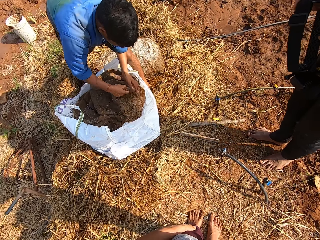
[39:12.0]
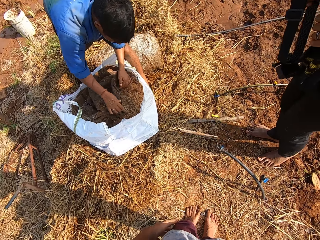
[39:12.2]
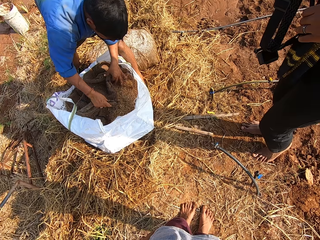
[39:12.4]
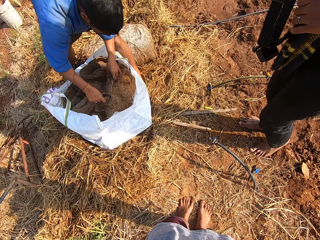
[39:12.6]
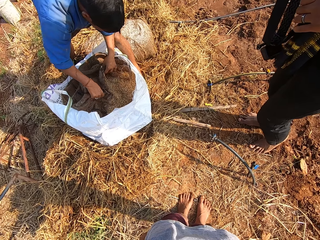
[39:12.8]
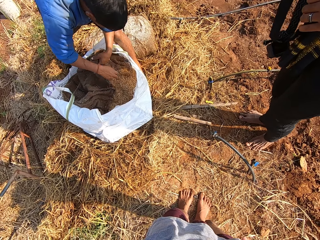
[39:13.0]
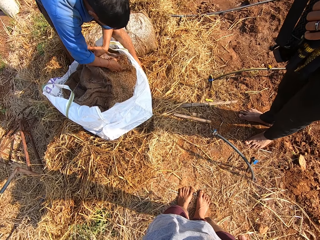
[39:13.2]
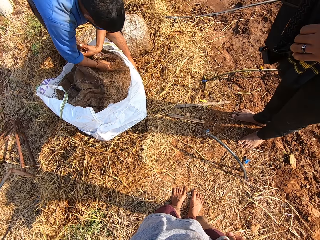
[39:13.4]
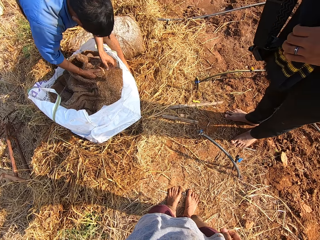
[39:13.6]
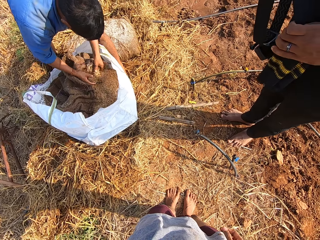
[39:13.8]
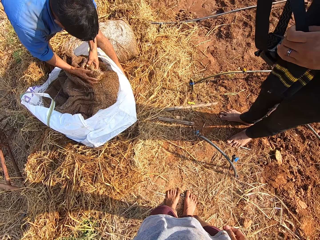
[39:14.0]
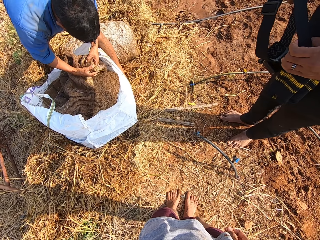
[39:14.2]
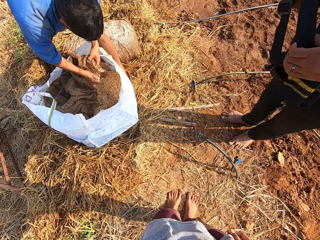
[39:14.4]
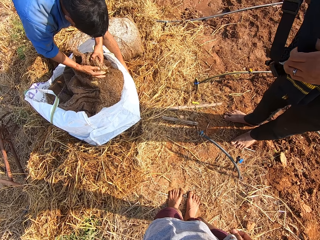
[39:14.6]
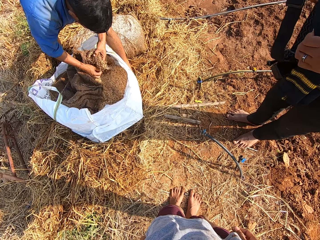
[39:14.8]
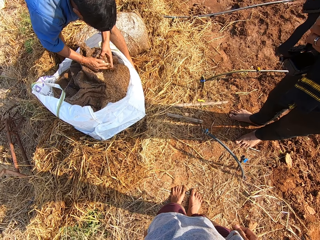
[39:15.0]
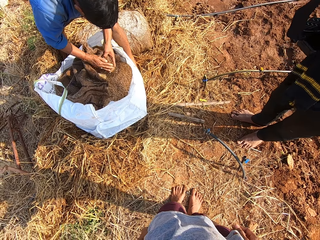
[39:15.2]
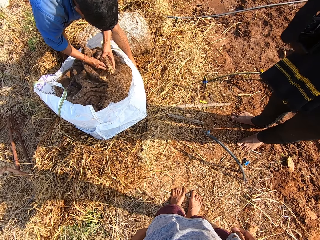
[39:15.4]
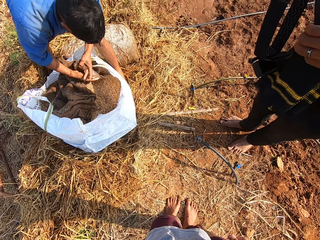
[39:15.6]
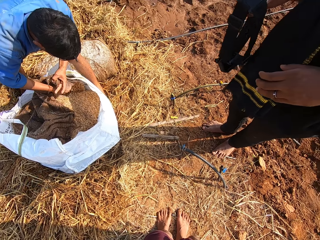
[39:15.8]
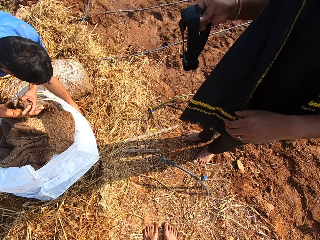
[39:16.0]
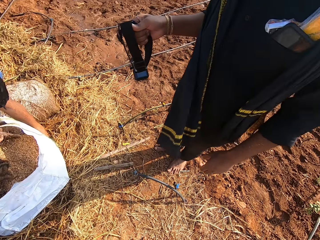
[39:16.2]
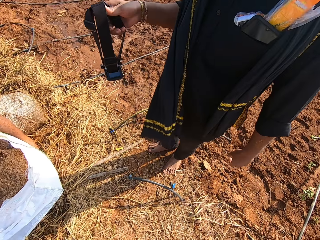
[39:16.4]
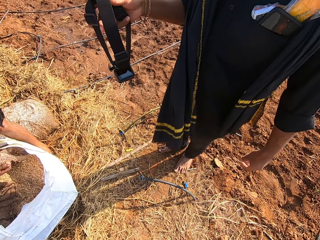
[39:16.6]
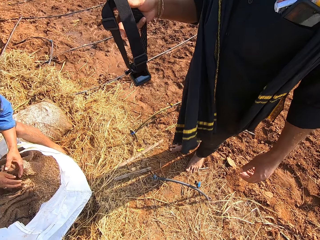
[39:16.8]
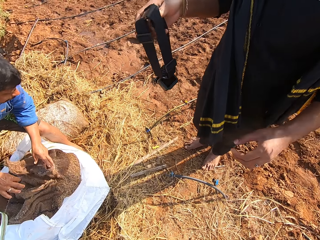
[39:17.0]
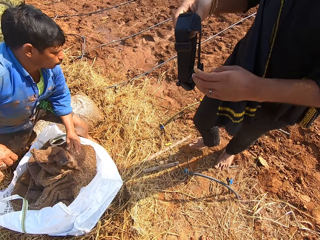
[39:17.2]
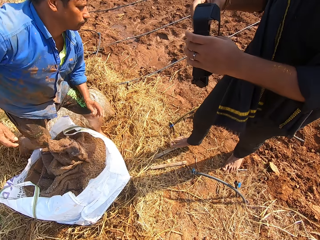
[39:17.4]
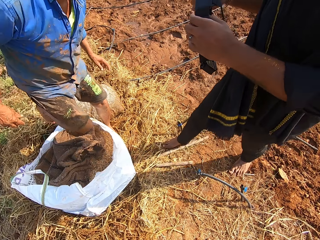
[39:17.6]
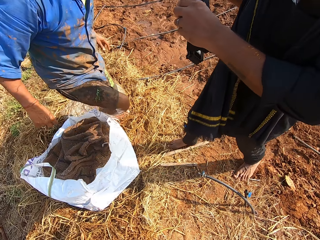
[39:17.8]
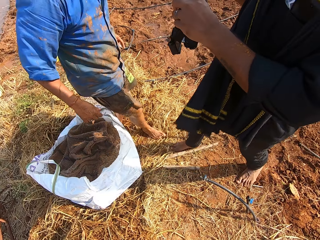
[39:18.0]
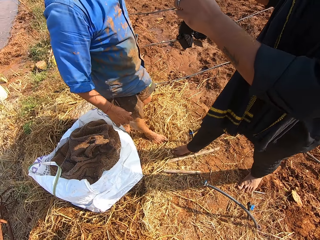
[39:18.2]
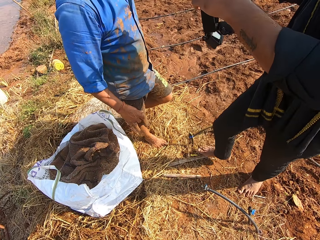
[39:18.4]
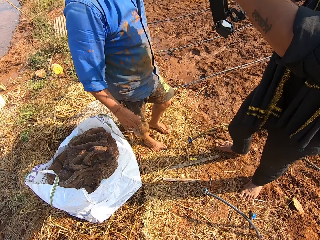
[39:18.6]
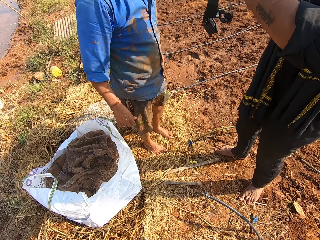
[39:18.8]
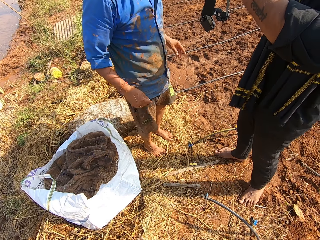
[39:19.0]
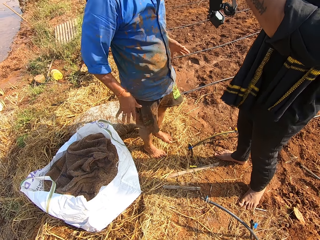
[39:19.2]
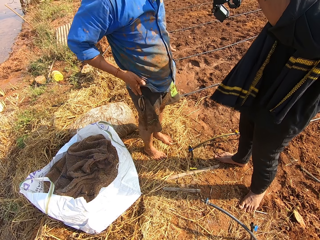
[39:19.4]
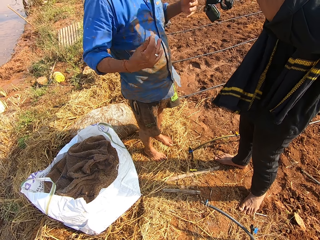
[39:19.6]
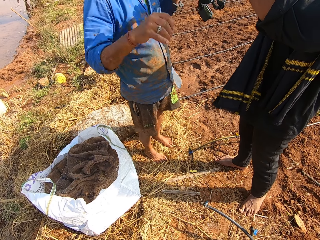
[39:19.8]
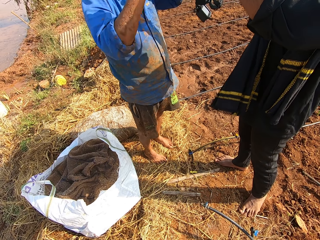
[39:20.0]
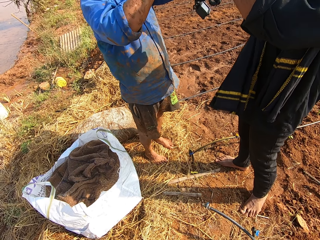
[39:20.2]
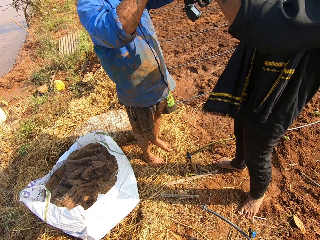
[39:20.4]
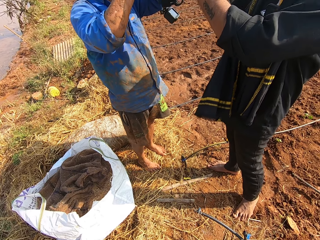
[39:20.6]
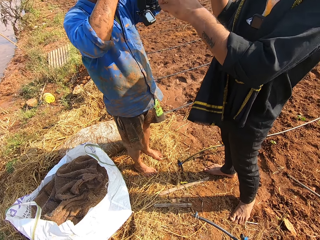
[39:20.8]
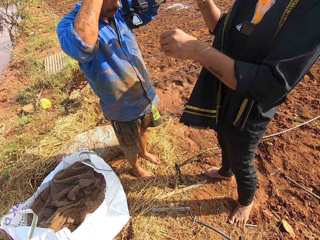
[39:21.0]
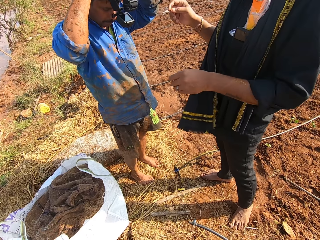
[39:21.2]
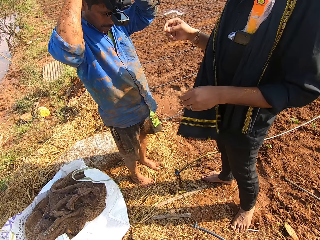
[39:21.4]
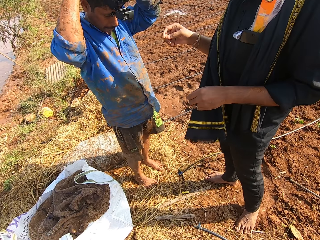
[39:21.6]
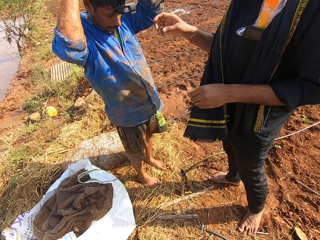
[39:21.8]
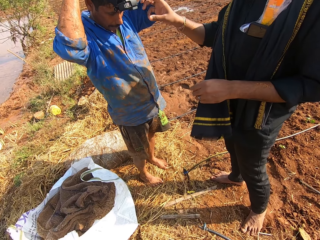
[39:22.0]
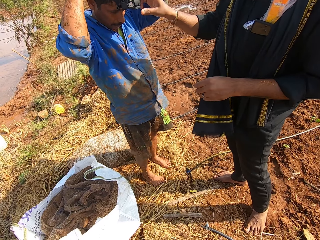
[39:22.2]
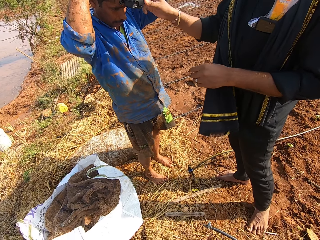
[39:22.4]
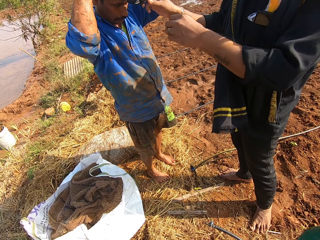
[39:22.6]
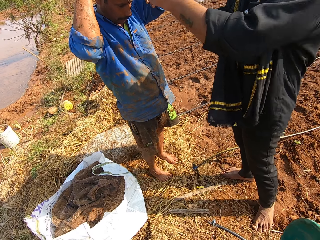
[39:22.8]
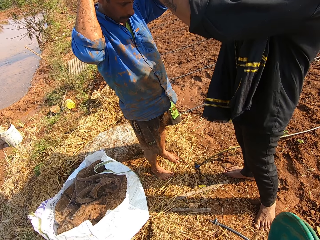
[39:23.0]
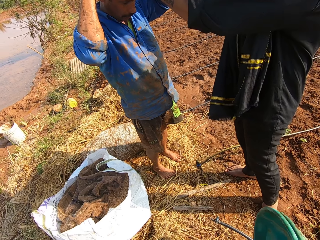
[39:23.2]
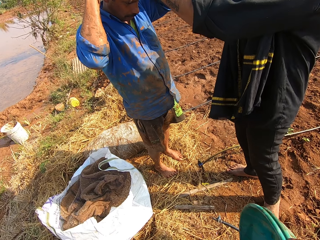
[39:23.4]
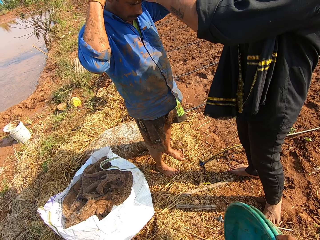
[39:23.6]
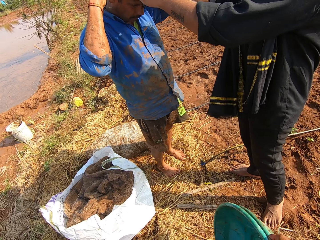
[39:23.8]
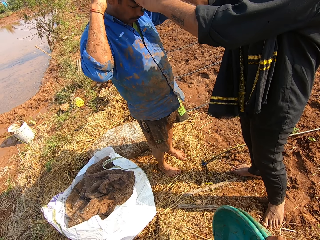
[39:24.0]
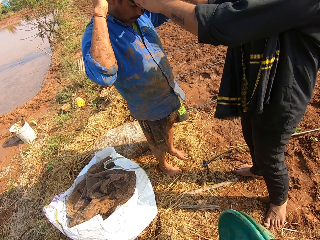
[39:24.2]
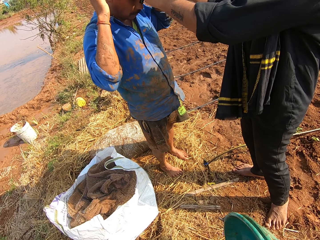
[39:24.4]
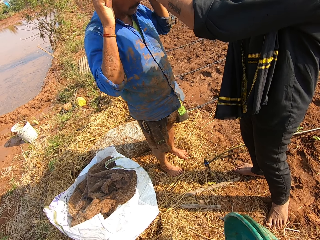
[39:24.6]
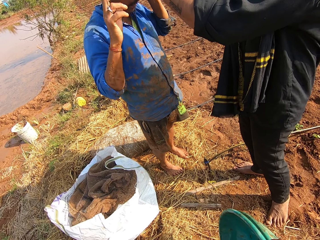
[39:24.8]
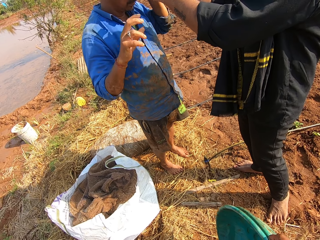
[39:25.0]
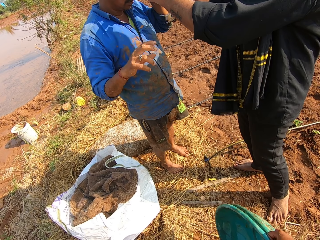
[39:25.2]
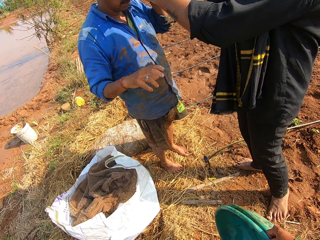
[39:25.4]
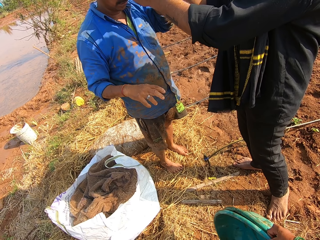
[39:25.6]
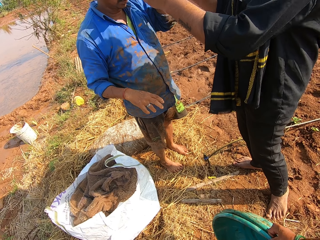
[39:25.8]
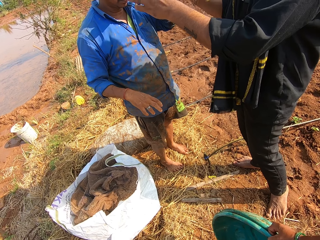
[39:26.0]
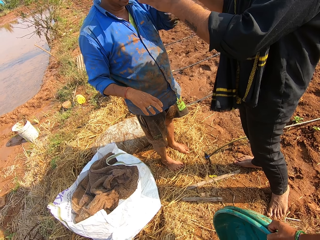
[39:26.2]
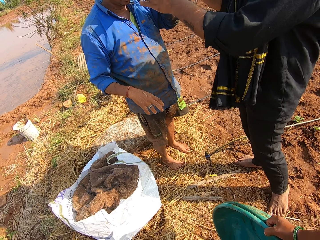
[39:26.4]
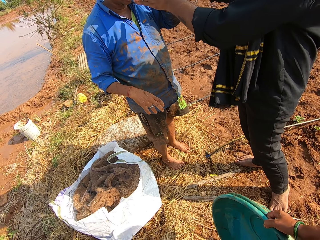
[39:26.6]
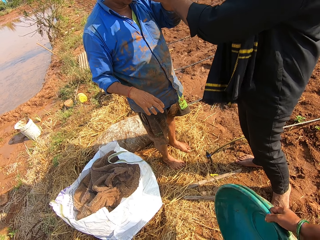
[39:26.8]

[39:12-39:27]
The camera wearer looks around. A man holds the camera. Another man wipes his hands on his shirt. The camera wearer talks. The second man collects the camera from the first man with his hands and wears the camera on his head with his hands. The first man adjusts the camera on the second man's head with his hands. The camera wearer talks.

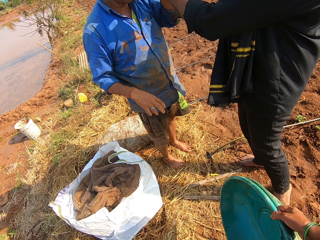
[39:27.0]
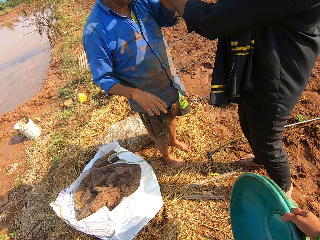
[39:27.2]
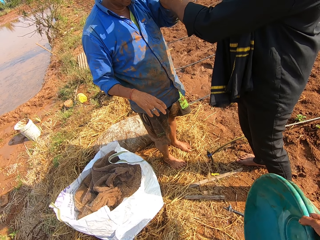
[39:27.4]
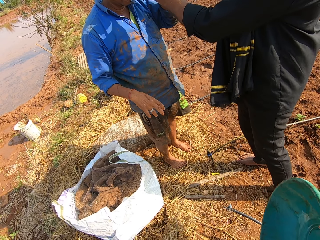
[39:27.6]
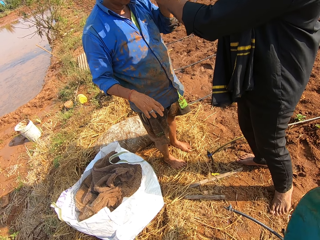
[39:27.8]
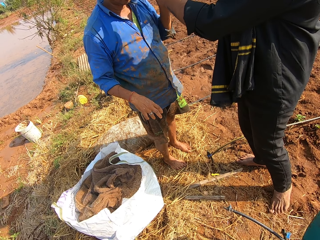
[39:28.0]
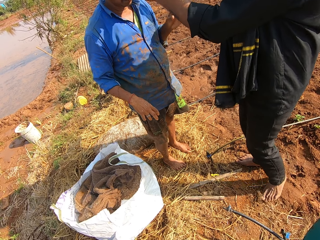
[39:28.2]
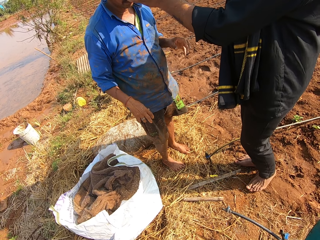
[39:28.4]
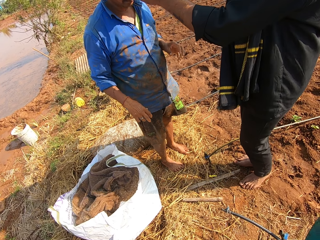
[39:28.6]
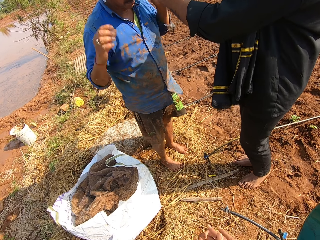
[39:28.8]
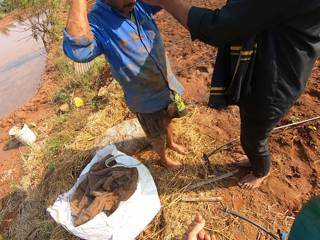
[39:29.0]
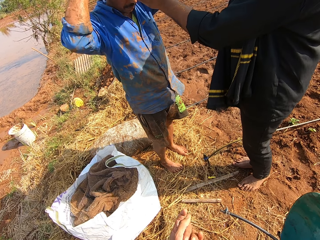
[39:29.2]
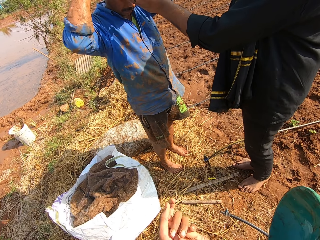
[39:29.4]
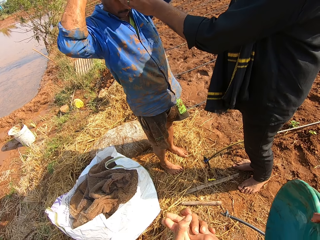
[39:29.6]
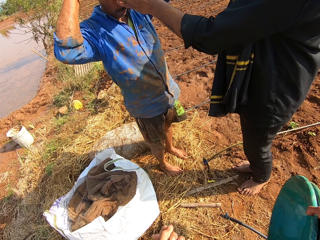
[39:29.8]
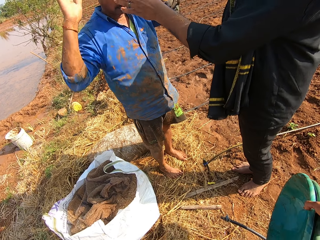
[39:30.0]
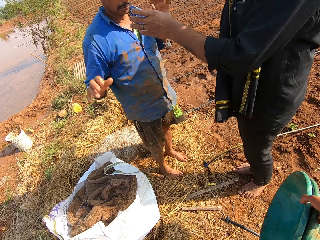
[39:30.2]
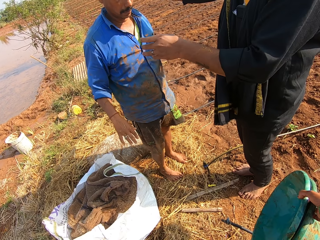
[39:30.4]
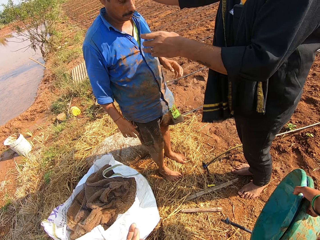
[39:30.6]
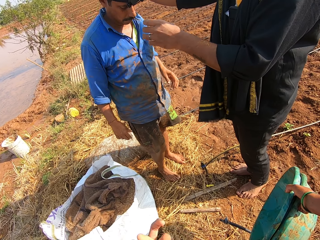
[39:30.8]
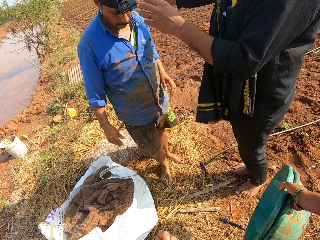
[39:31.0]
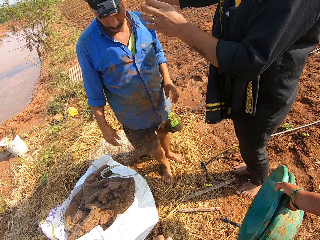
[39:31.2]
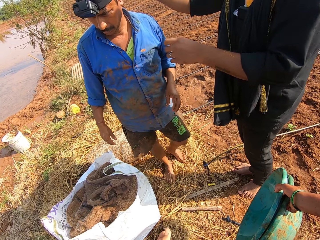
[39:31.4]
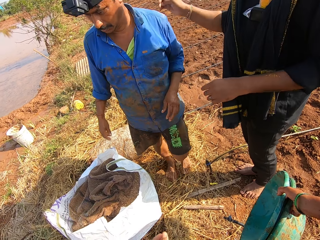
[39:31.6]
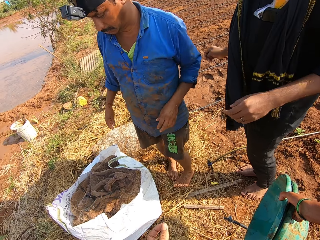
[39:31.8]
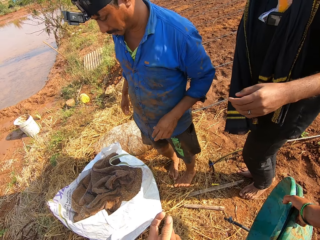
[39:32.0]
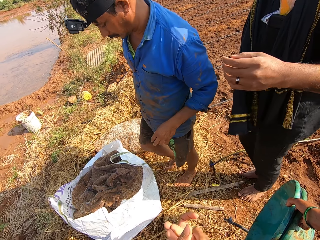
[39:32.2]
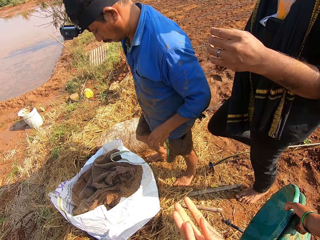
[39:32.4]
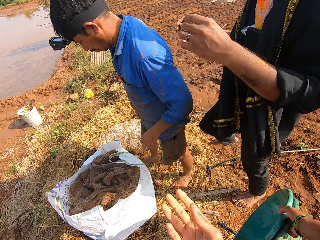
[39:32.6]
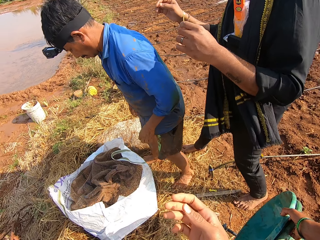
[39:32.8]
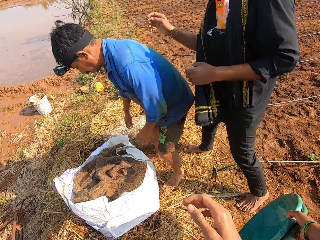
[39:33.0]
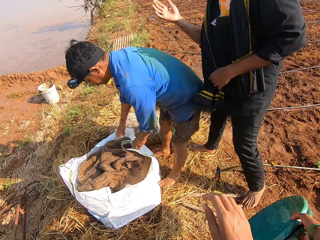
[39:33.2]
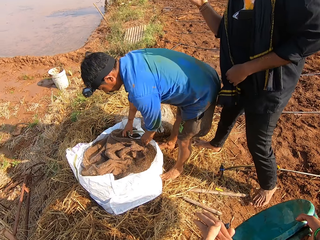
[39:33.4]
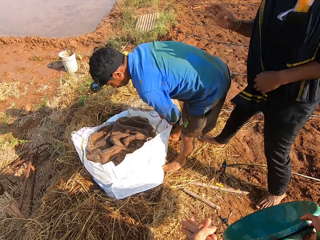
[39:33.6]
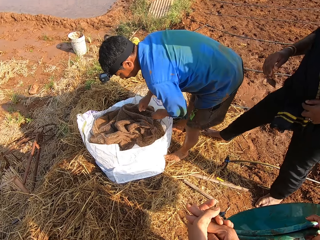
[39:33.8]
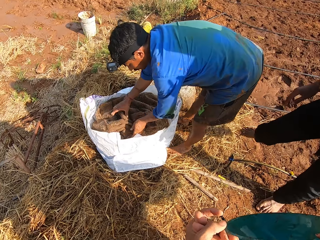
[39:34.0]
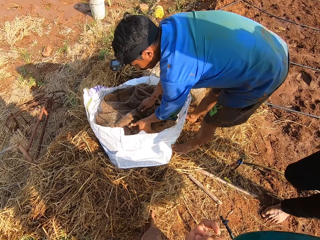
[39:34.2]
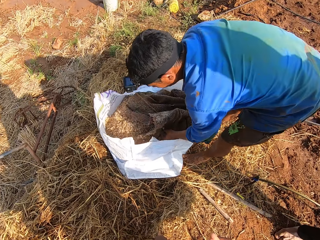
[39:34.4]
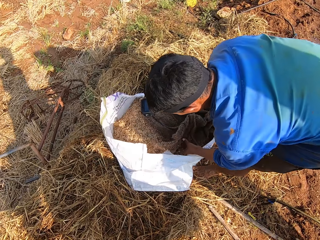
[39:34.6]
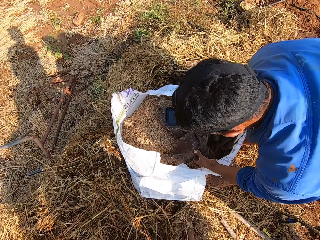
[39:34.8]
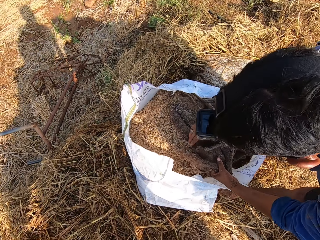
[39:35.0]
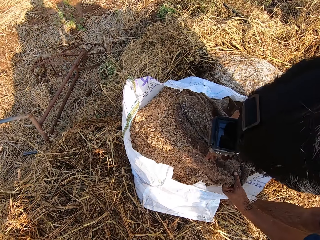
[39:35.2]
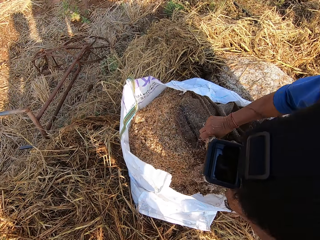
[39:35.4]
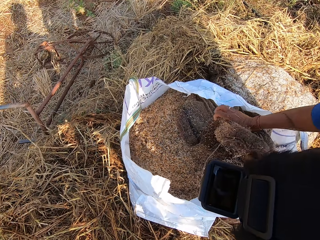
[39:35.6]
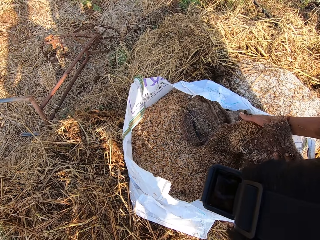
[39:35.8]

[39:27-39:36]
The camera wearer holds the basin. They talk. A man talks with another man. The first man offloads fertilizers from the sack into the sack bag with his hands.
